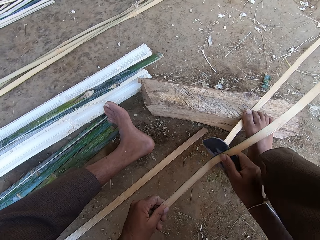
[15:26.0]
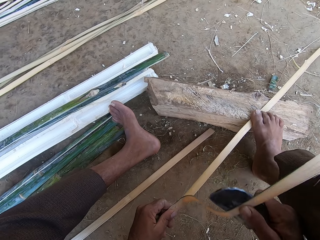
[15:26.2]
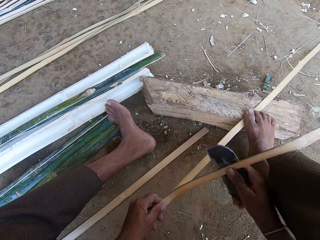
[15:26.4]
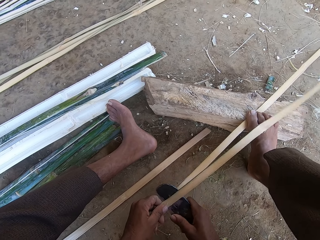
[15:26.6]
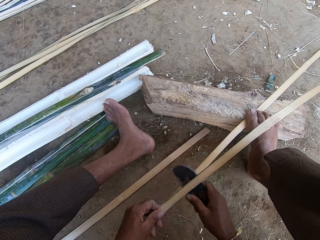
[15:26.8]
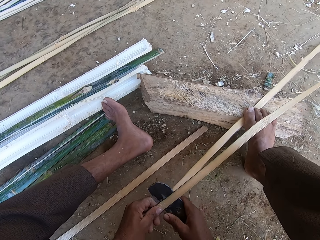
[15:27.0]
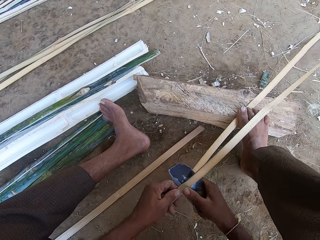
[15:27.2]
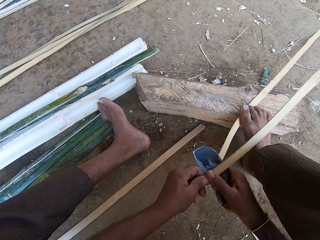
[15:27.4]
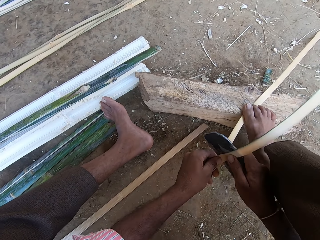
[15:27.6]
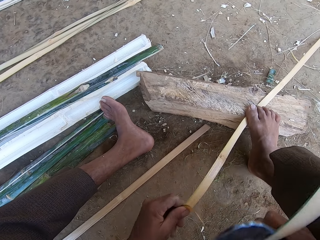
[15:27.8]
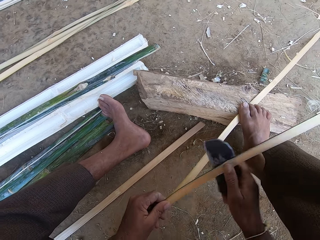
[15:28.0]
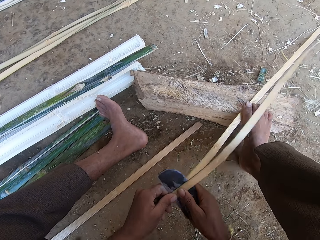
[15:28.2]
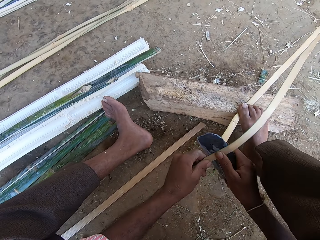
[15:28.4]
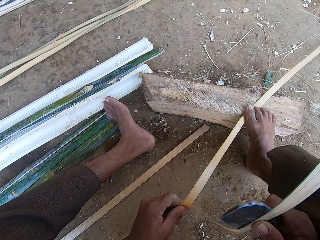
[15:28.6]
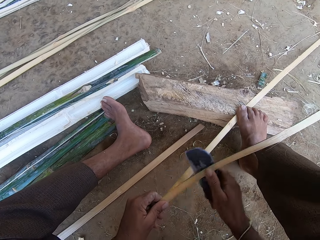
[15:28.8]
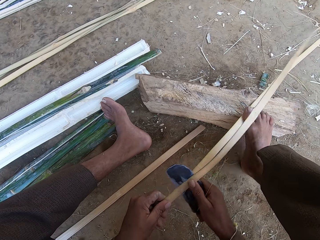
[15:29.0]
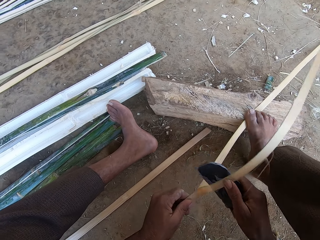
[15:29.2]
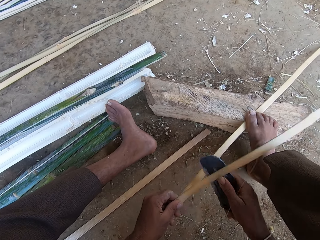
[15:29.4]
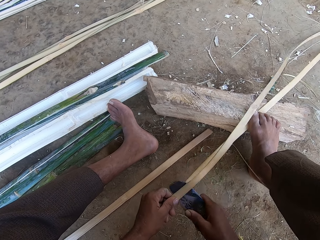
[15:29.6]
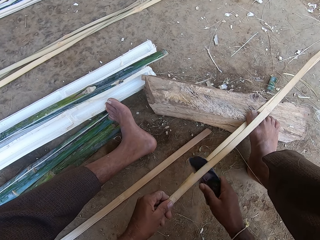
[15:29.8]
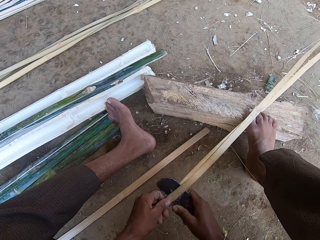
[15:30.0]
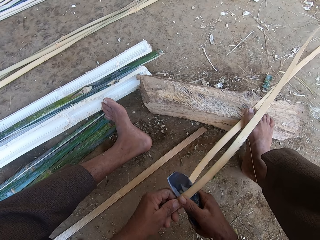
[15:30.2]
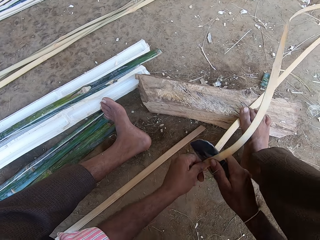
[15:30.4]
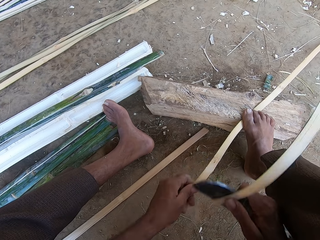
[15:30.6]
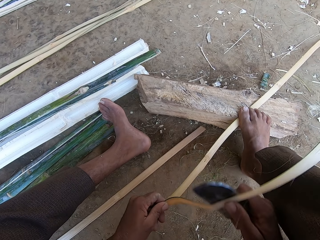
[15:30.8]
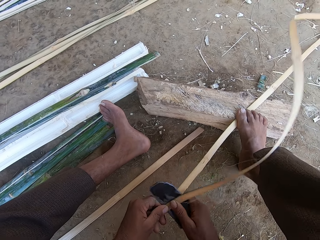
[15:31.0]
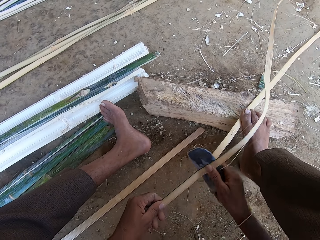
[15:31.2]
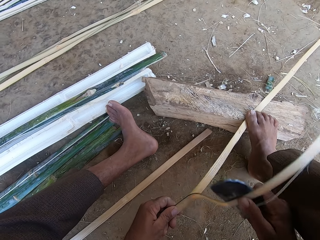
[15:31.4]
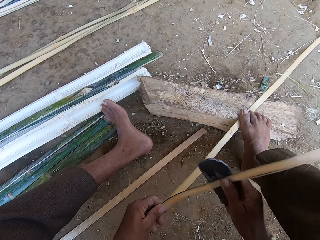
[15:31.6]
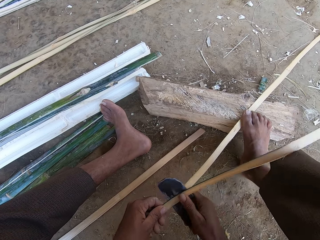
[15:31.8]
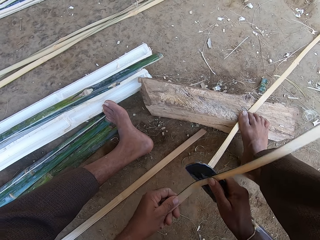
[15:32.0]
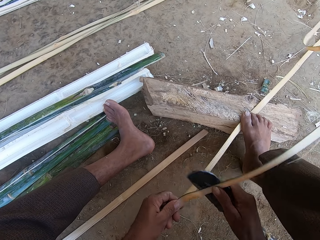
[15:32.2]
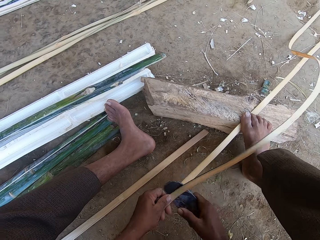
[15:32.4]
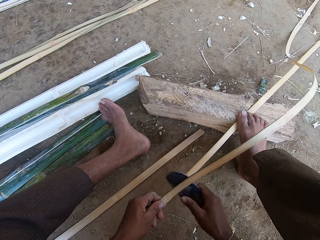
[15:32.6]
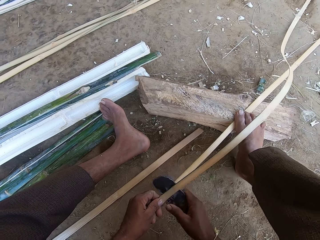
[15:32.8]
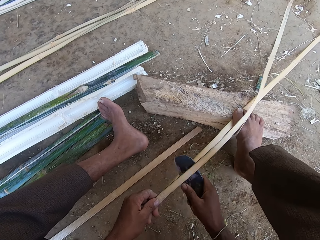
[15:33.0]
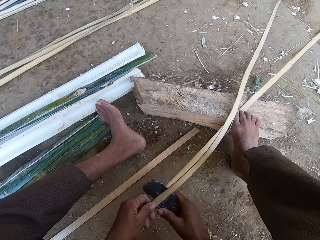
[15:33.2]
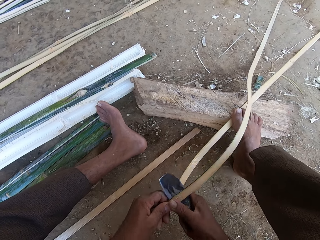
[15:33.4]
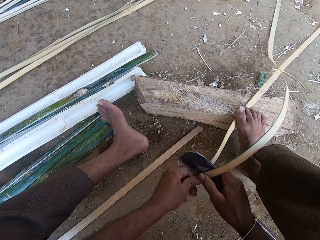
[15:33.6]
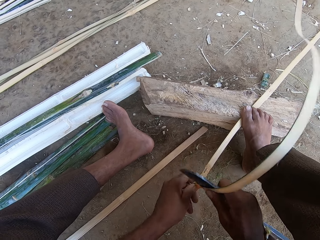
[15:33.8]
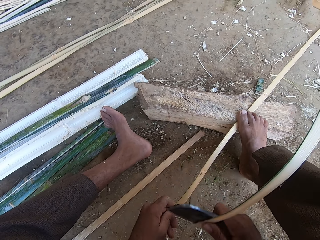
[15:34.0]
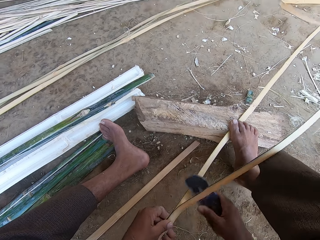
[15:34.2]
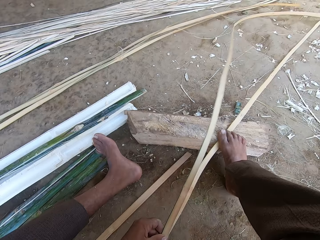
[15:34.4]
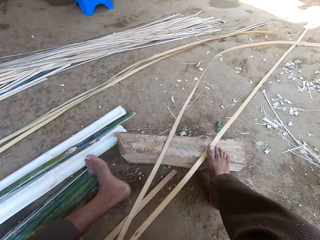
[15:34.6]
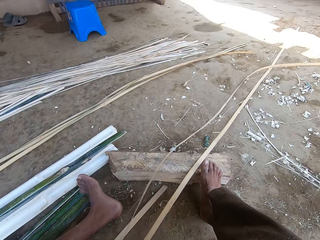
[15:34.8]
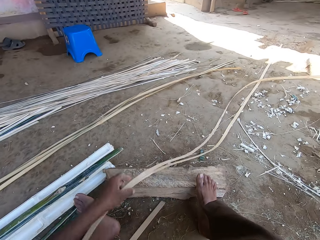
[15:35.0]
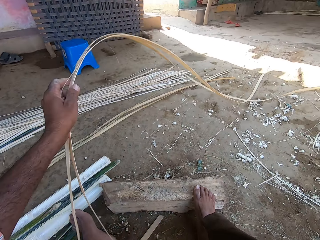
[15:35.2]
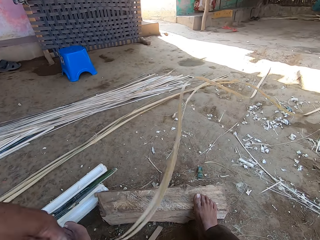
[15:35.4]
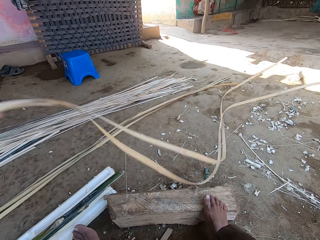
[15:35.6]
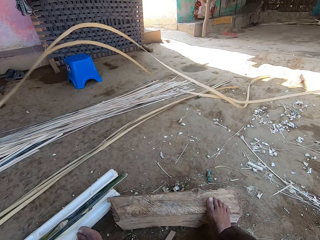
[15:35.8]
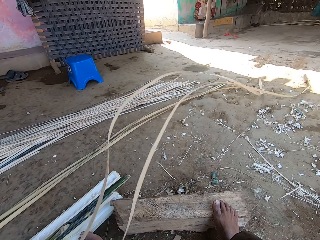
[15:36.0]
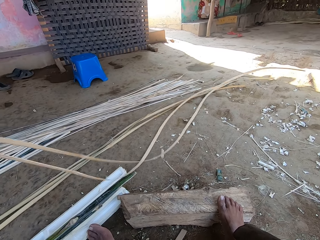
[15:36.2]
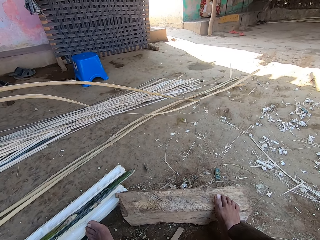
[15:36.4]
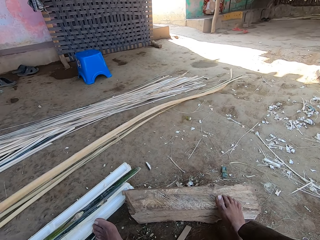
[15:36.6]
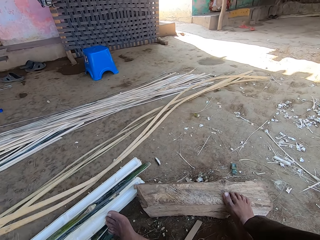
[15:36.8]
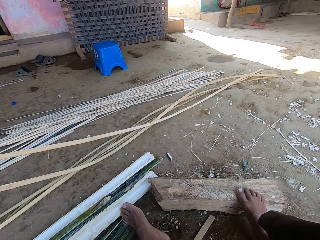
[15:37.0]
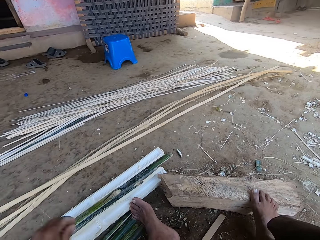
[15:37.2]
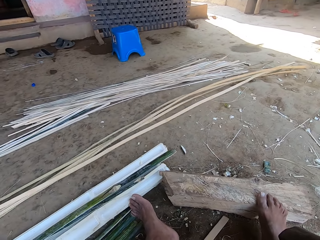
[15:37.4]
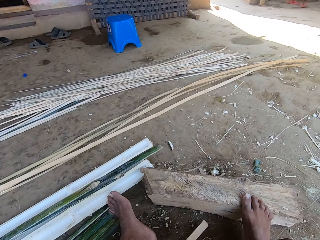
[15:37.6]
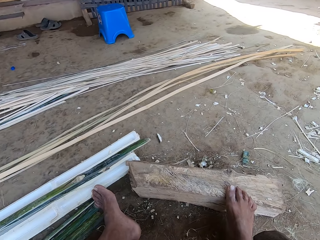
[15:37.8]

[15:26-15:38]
The camera wearer cuts the stick with the blade. They step on the stick with the right foot. They cut the stick with the blade. They step on the stick with the right foot. They cut the stick with the blade. They move around the stick pieces. They throw the reeds to the other side.

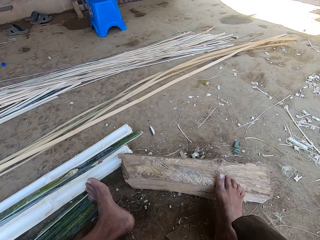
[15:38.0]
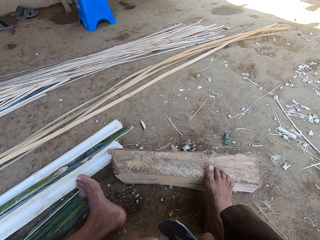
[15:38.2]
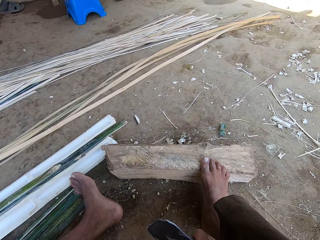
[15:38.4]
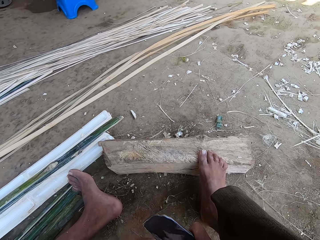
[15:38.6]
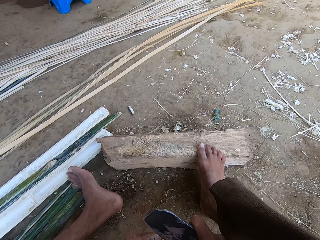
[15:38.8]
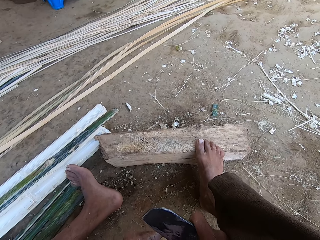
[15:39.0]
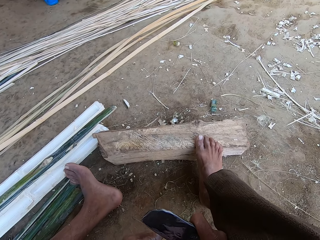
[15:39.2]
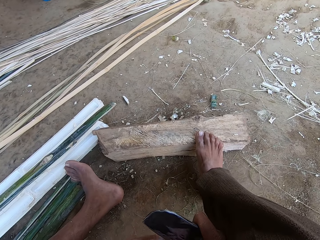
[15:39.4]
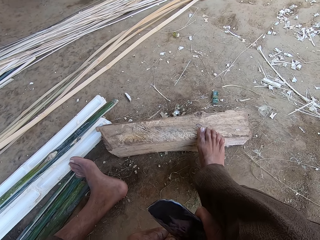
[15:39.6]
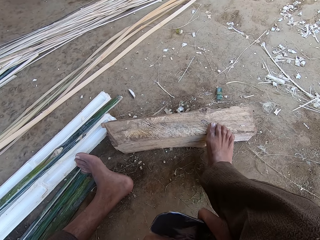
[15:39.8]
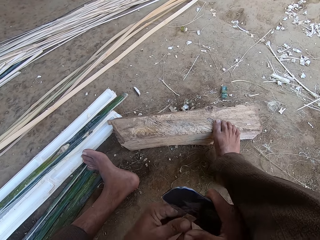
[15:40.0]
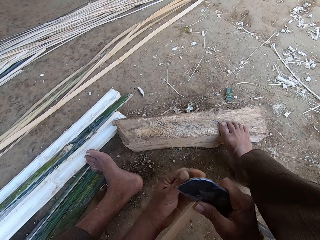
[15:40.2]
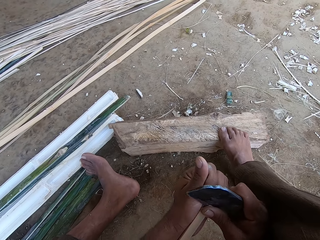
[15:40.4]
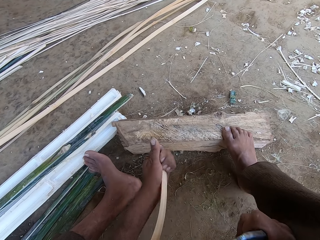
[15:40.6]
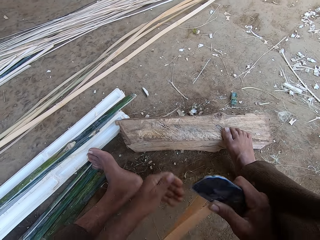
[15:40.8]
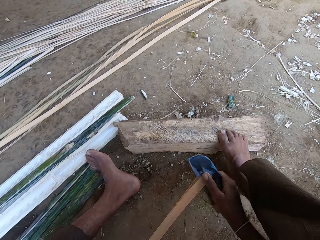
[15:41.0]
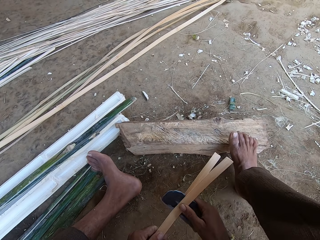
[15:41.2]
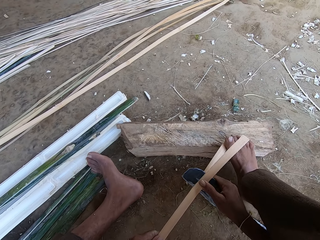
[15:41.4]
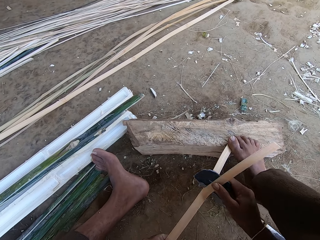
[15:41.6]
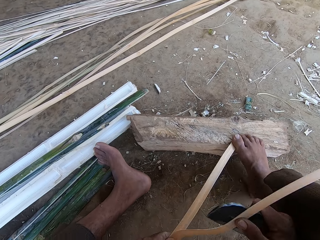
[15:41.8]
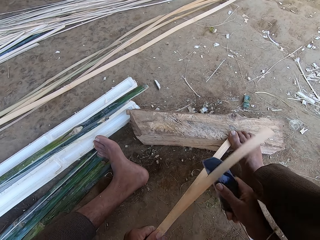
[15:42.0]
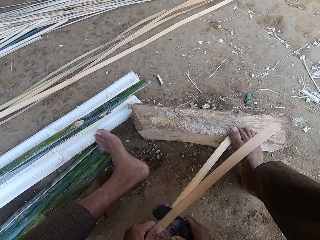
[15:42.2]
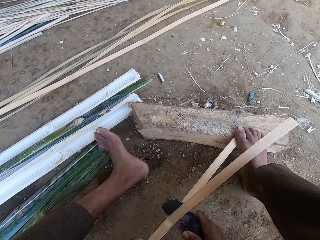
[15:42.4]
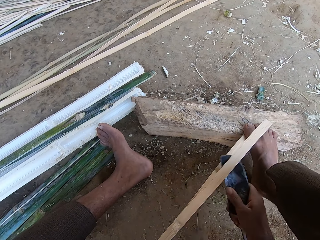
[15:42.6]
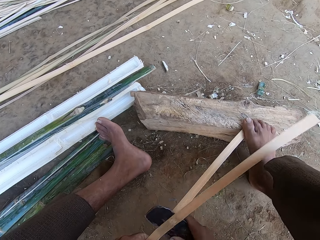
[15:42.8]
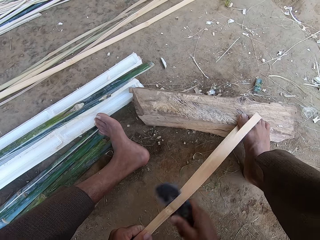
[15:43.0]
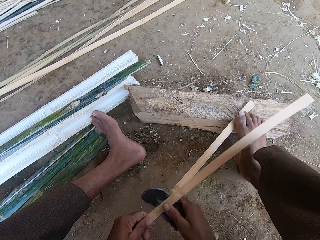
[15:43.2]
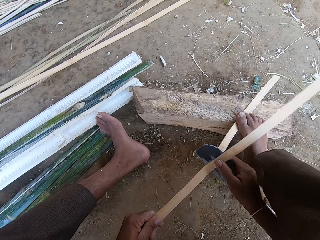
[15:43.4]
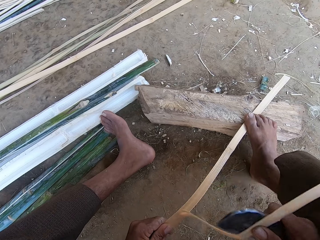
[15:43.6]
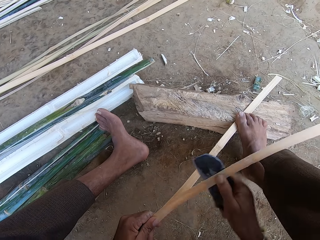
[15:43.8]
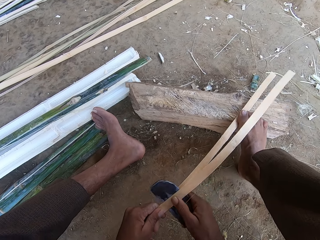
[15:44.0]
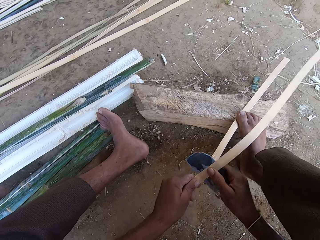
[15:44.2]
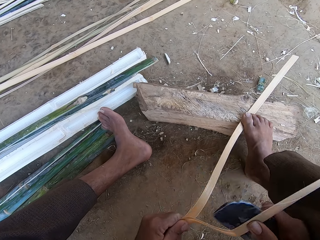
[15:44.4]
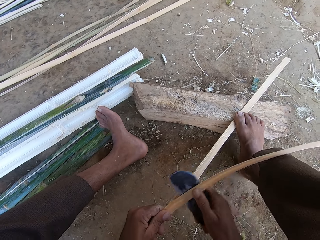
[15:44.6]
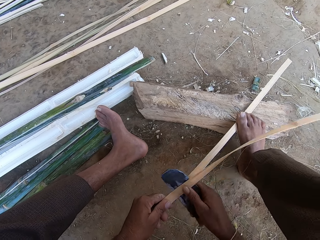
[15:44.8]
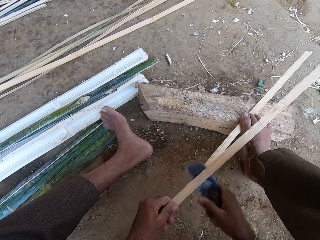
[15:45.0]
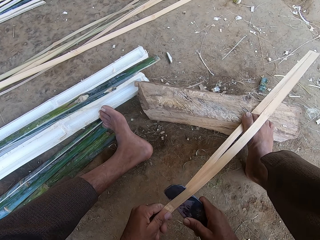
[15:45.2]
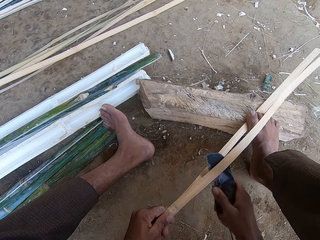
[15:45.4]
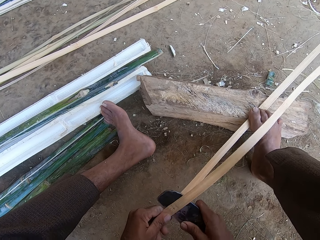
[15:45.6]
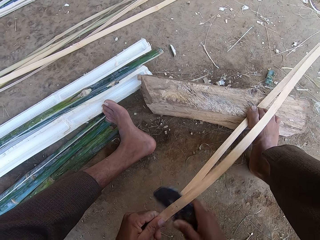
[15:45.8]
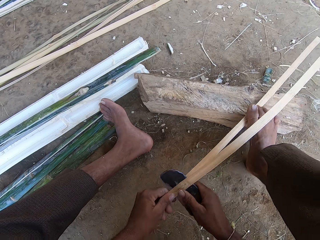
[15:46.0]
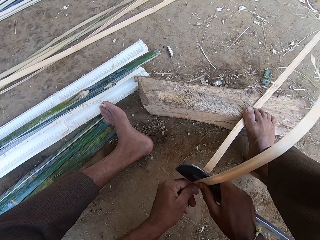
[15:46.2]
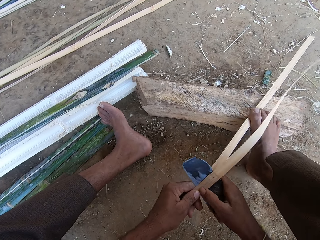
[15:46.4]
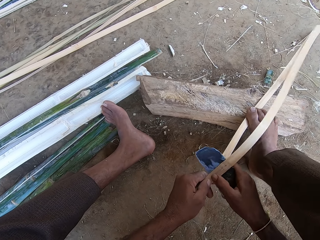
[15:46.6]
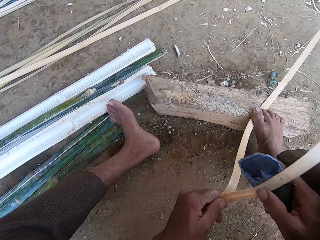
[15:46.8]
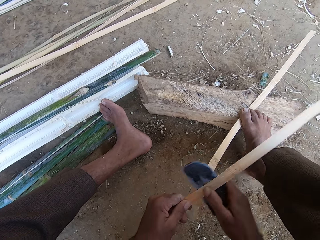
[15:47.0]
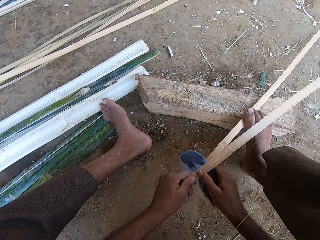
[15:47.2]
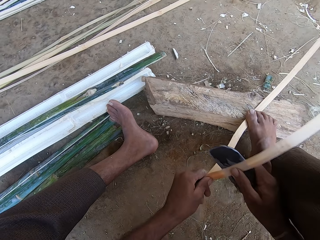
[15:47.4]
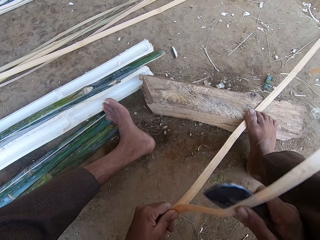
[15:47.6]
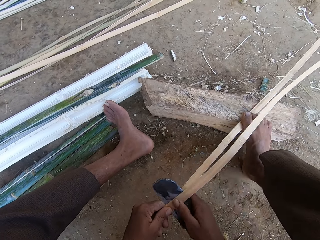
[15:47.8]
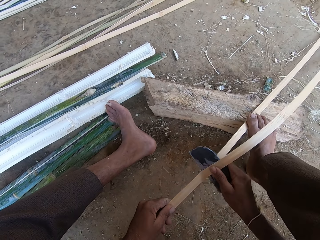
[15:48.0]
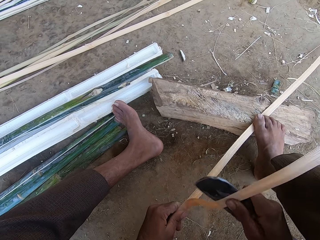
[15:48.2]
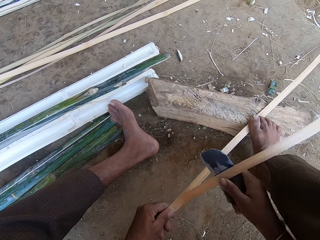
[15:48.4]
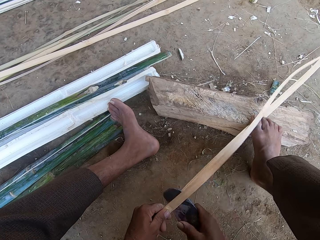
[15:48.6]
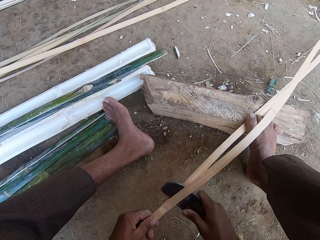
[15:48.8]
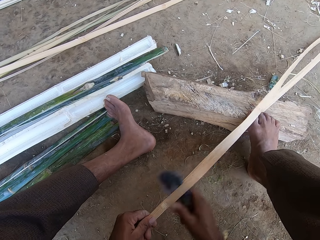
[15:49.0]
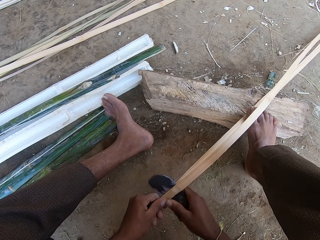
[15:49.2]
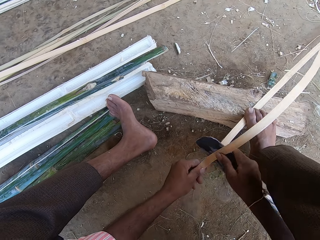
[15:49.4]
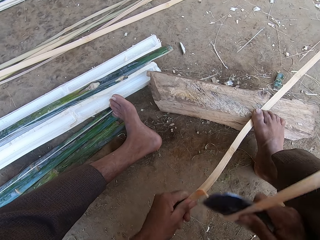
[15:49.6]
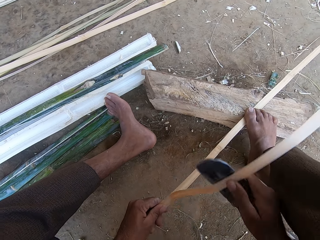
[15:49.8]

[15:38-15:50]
The camera wearer drops the stick pieces. They look around. They cut the stick with the blade. They step on the stick with the right foot. They cut the stick with the blade. They step on the stick with the right foot. They cut the stick with the blade.
